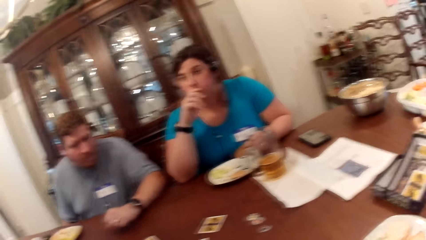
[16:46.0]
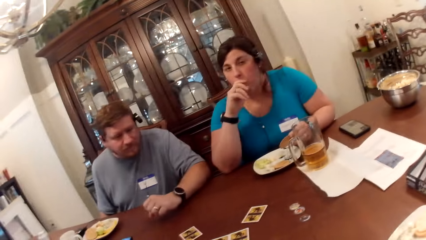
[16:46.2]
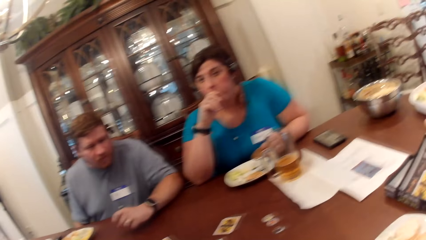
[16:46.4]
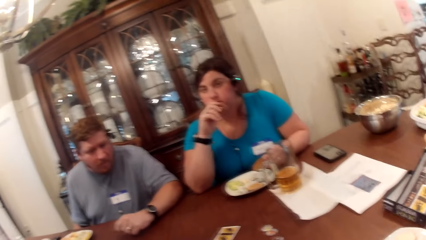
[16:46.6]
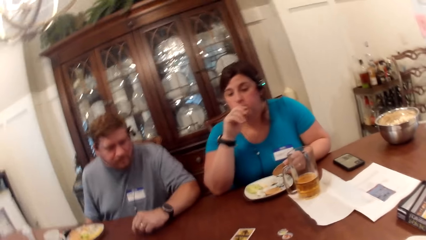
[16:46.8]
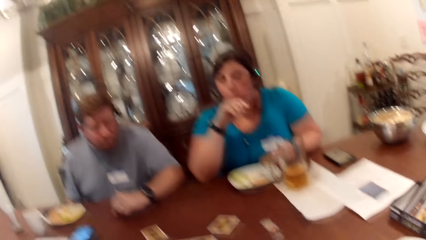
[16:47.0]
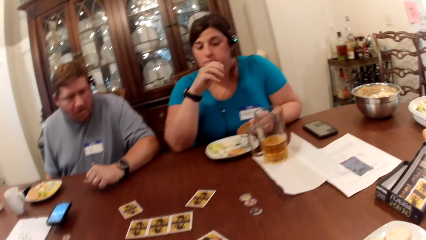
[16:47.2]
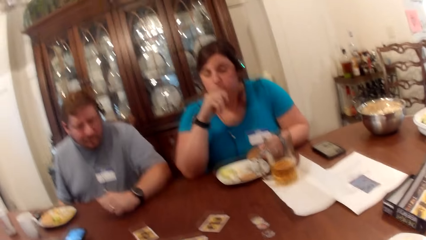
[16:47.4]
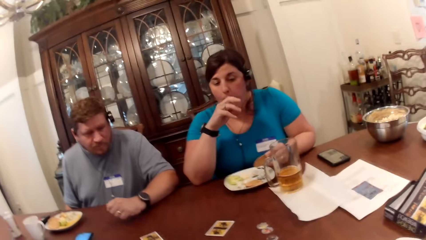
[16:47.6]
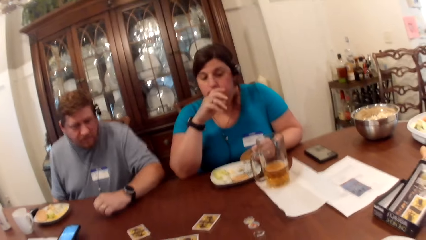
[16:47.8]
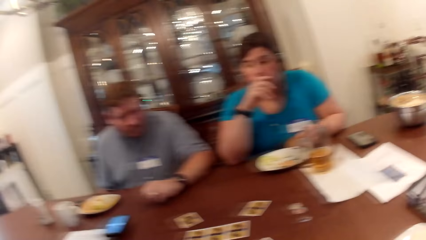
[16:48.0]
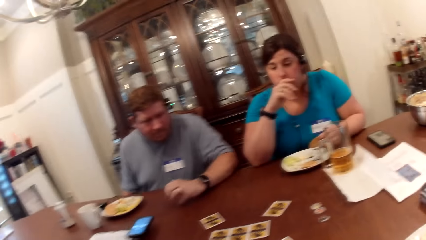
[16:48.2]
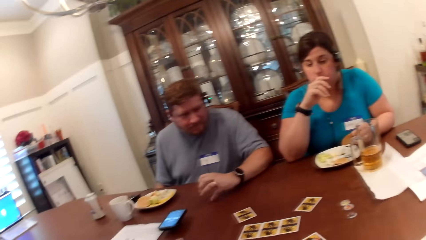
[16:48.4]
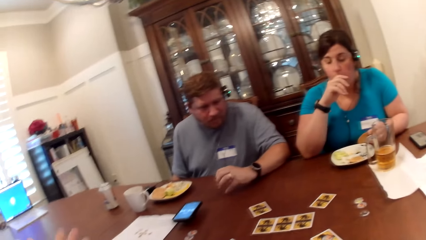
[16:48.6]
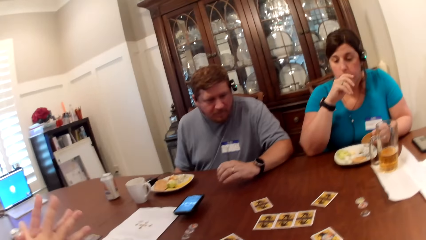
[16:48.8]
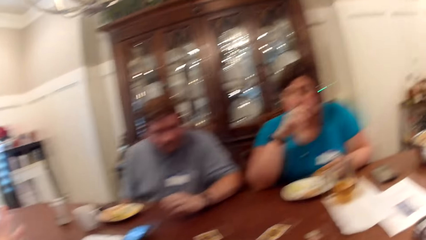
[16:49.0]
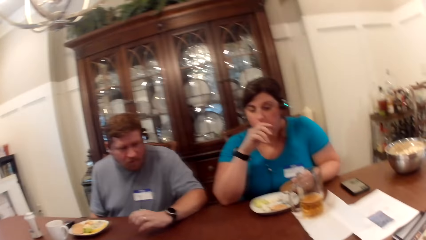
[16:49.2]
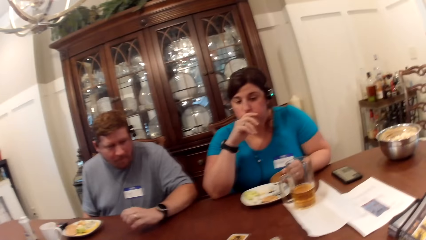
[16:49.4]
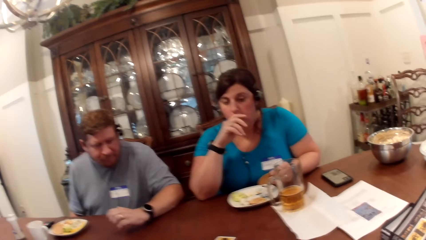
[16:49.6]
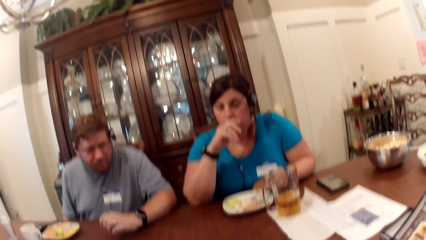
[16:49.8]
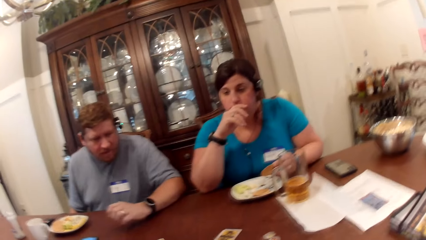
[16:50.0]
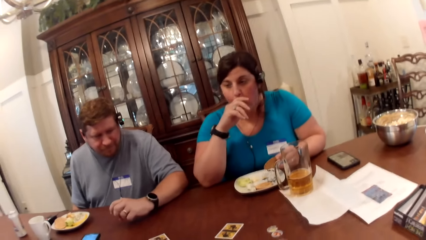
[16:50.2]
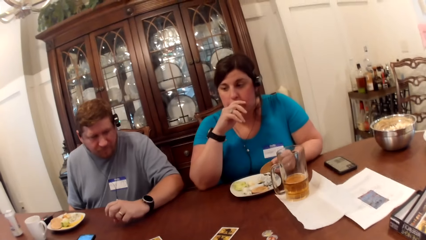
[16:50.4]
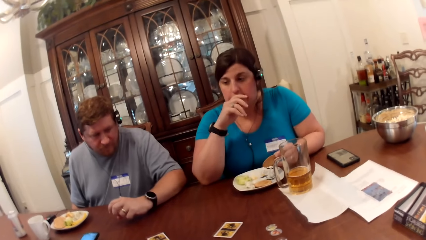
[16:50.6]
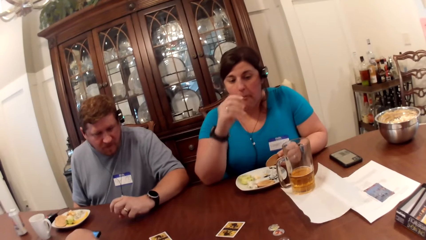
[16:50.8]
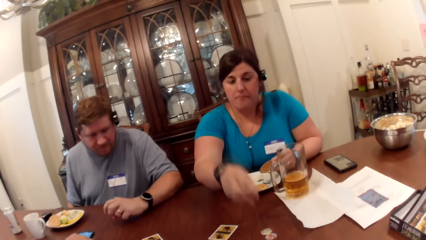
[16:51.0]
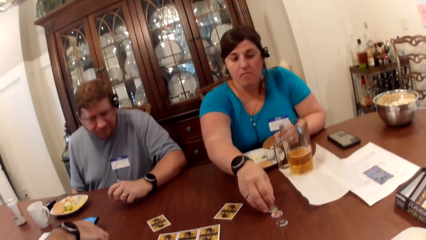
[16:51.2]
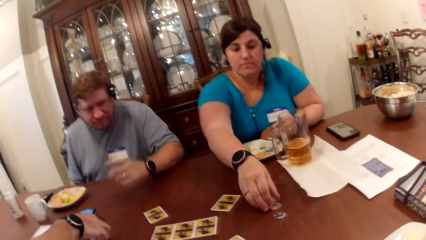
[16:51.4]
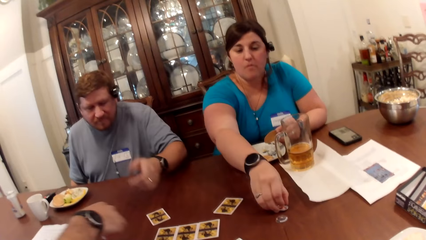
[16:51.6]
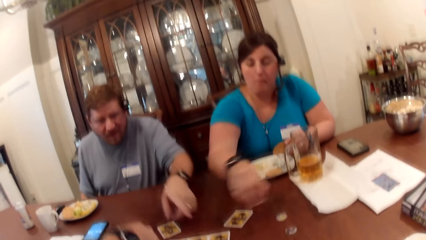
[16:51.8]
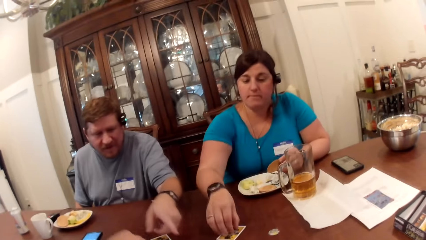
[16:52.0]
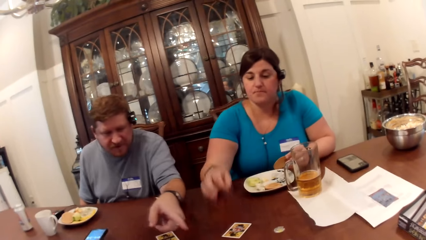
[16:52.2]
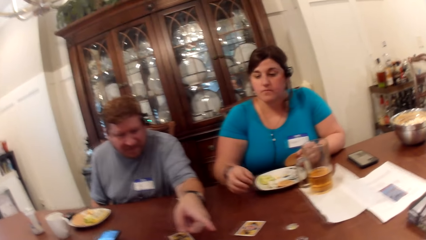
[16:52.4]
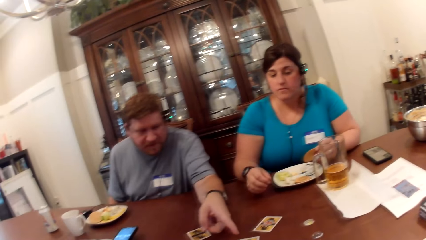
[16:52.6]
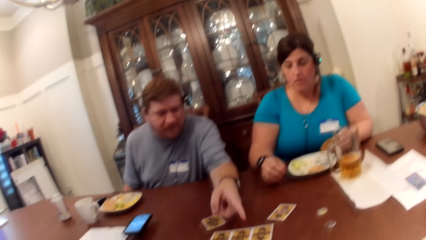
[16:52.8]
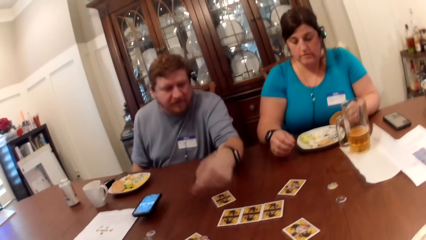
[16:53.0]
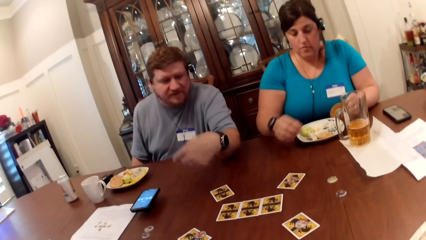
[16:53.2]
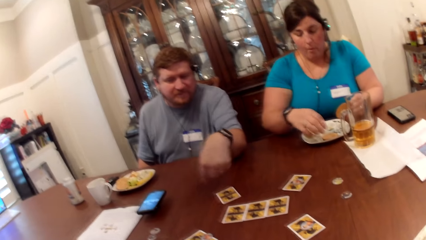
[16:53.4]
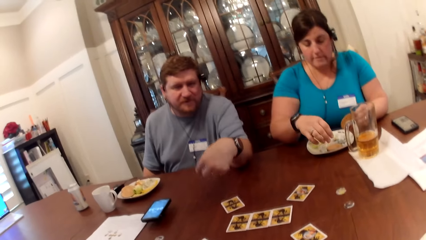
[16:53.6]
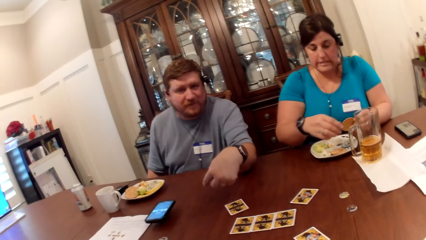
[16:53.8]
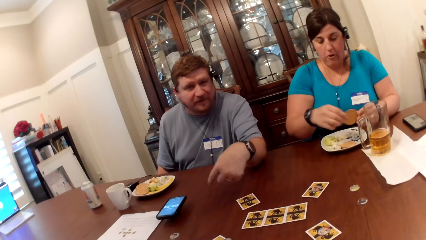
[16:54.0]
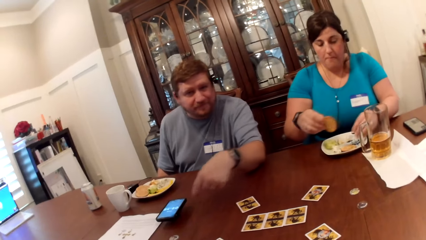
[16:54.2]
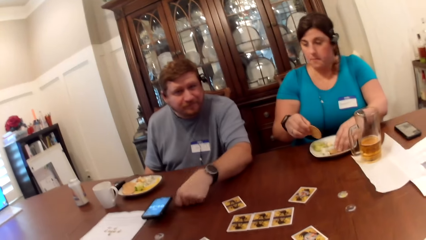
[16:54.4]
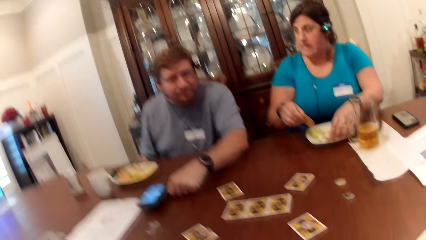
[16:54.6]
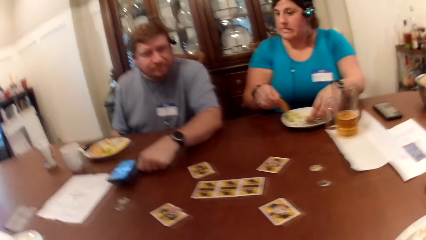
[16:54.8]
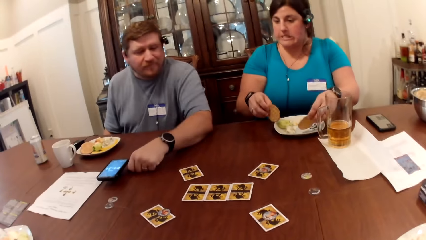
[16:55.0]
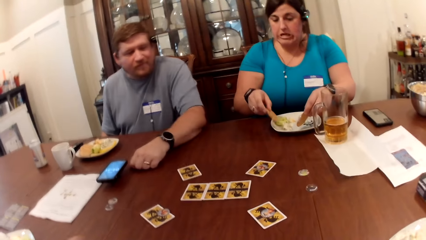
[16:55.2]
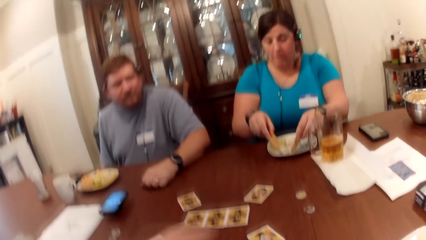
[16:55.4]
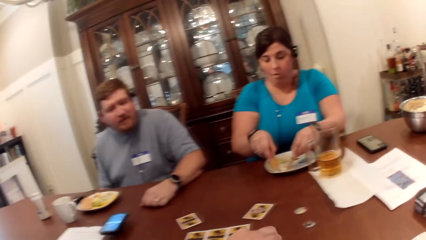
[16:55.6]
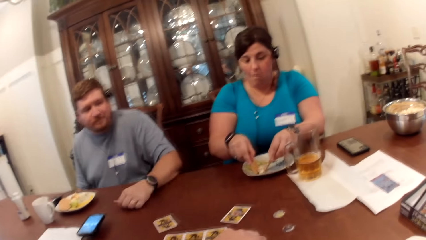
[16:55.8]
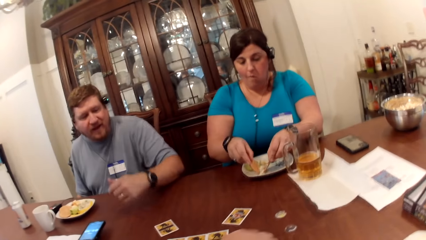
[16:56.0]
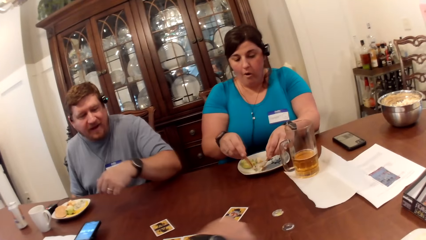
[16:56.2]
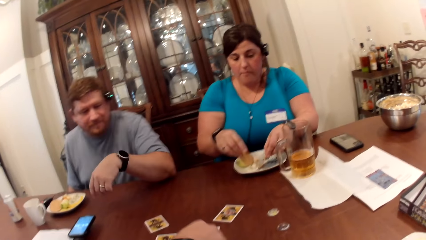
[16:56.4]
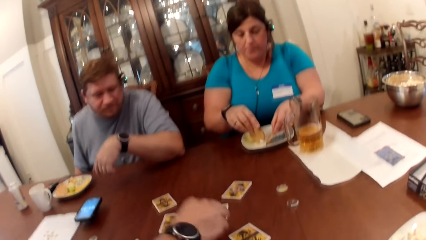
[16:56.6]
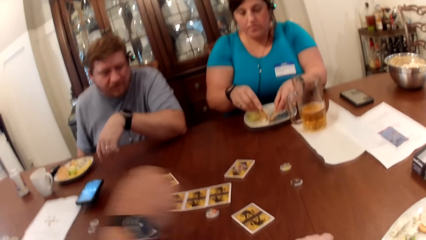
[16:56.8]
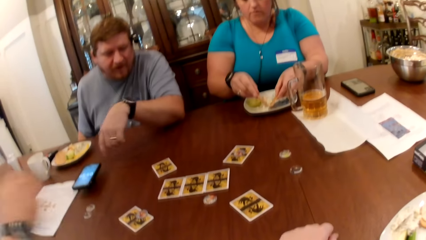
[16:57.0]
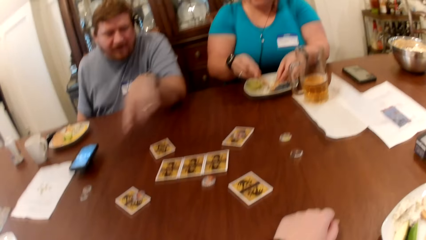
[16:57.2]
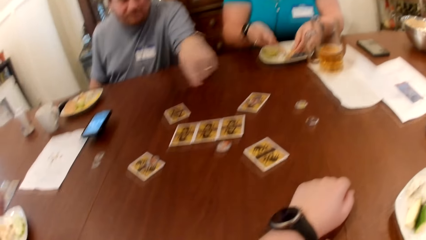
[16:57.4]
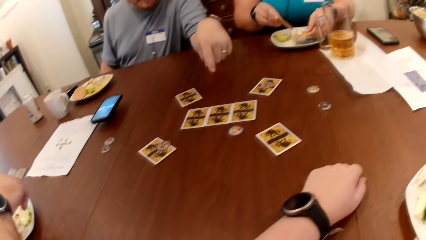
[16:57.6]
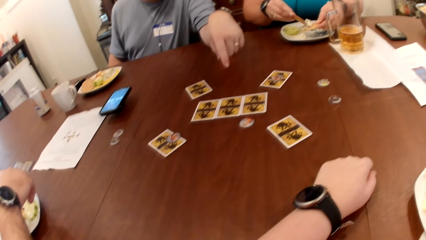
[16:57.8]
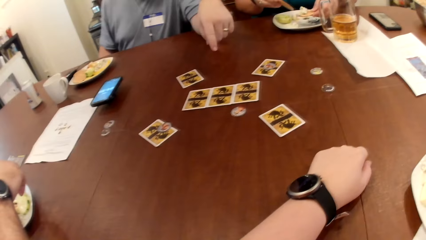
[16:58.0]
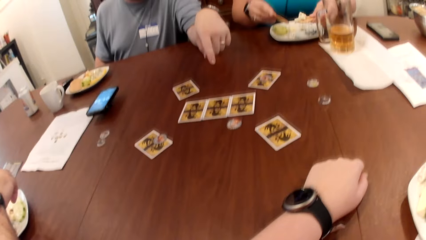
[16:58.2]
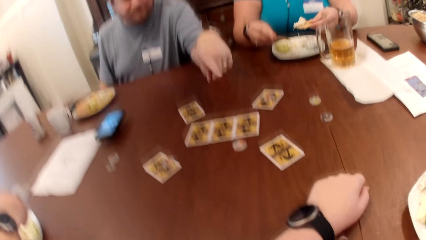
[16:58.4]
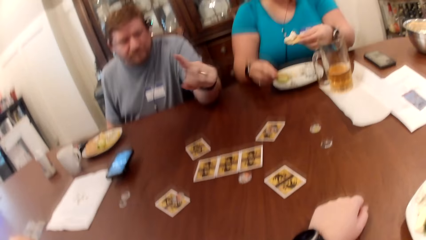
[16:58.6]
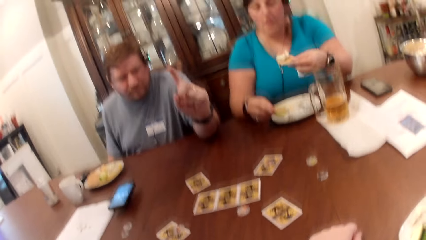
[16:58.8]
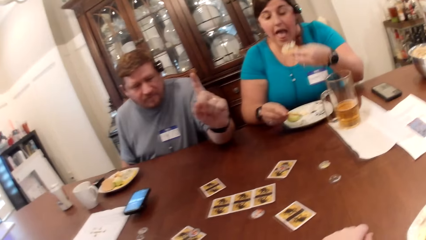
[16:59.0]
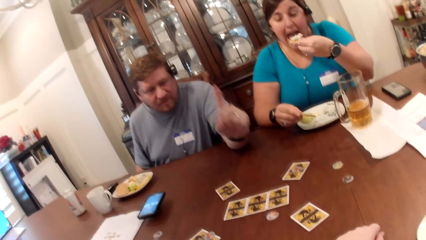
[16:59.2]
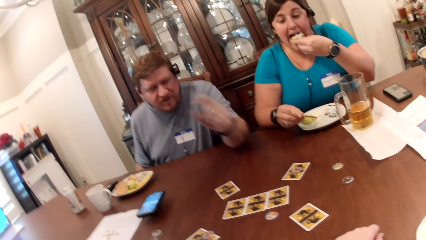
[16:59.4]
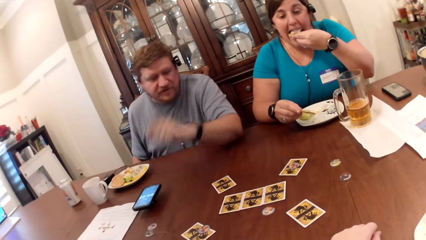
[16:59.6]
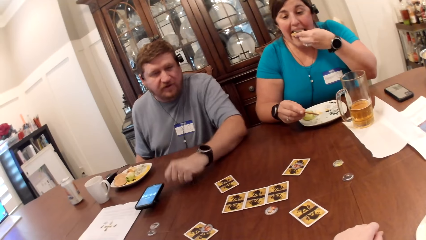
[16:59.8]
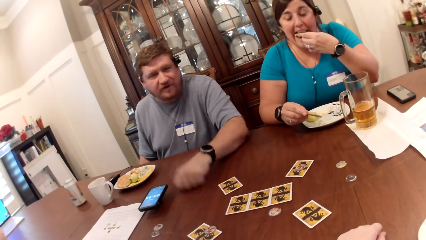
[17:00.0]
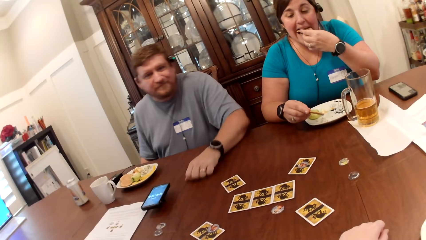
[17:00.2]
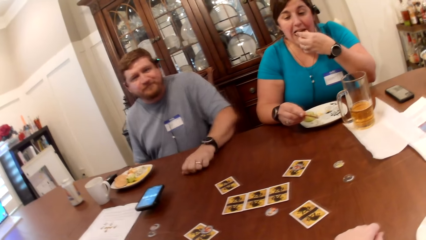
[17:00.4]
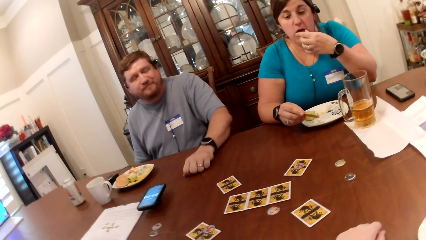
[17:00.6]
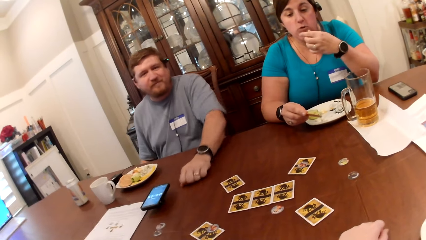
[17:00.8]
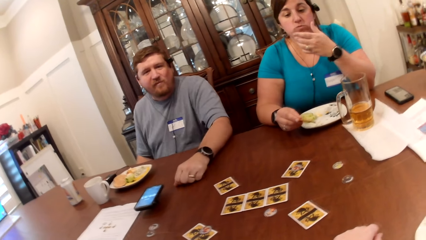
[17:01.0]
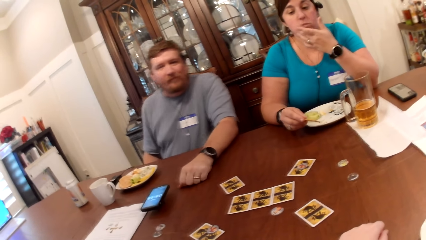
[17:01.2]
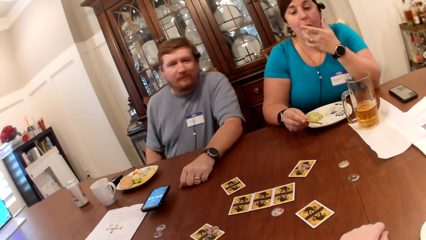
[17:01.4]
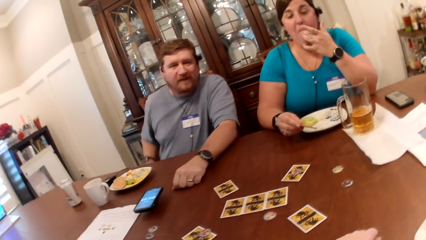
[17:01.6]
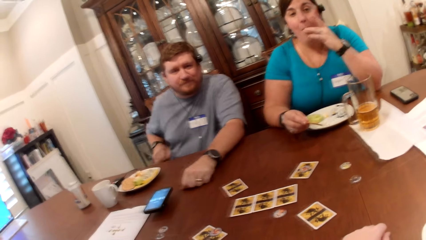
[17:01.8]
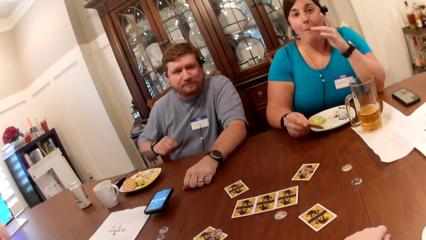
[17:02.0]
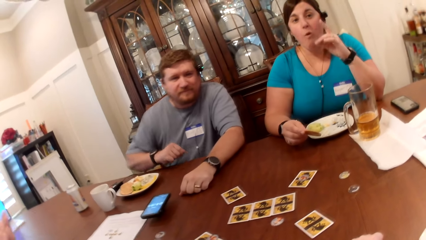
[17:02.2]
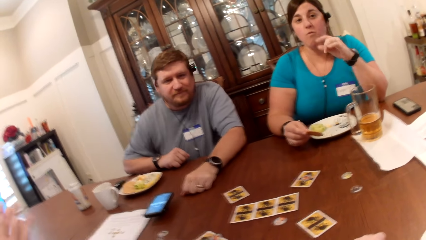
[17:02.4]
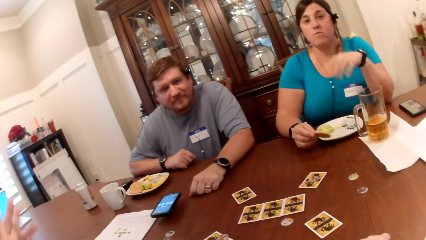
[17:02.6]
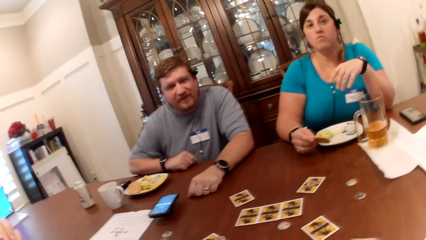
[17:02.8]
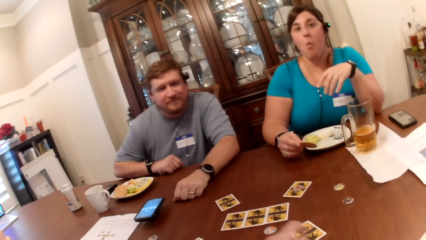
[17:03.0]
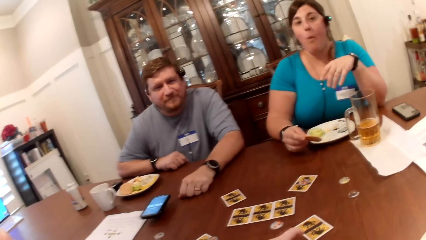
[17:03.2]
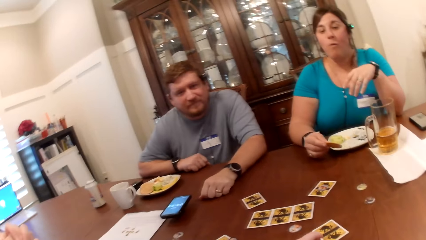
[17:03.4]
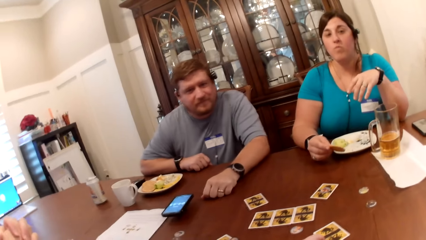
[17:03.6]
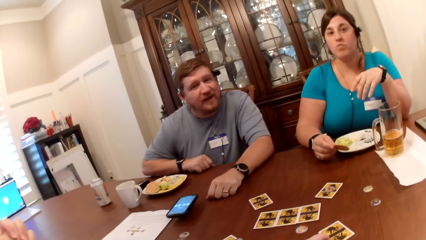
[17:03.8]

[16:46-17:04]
A woman places her right hand on her mouth. A man converses with the camera wearer. The woman picks a game chip from the dining table with her right hand and places the game chips in her right hand on the dining table. Another man points at the camera wearer with his left hand. The woman passes the cookie in her left hand to her right hand and puts the cheese on cookies with both hands. The first man turns a game card on the dining table with his right hand. The woman eats the cookie in her left hand.
